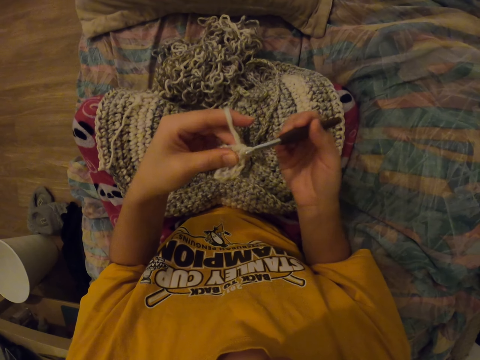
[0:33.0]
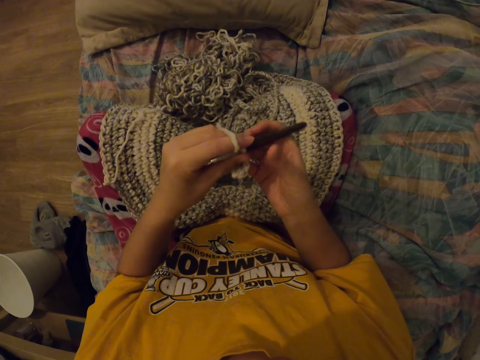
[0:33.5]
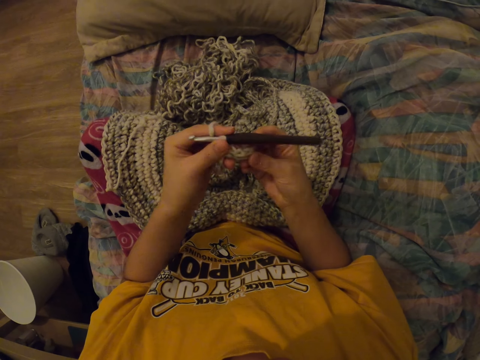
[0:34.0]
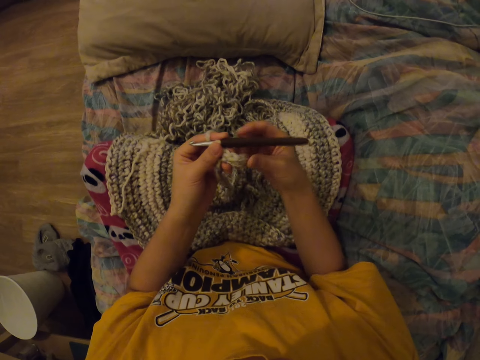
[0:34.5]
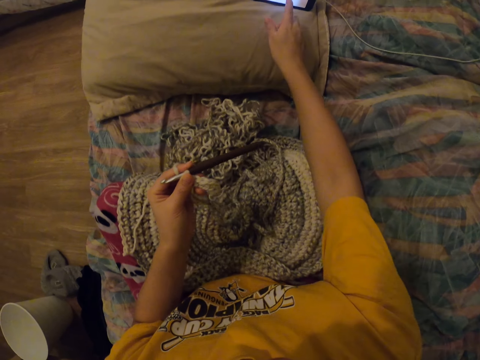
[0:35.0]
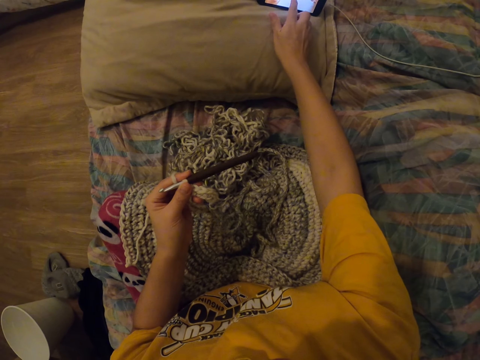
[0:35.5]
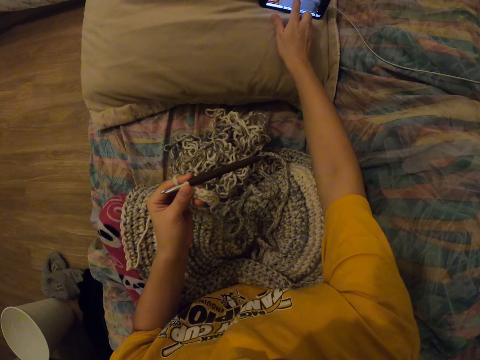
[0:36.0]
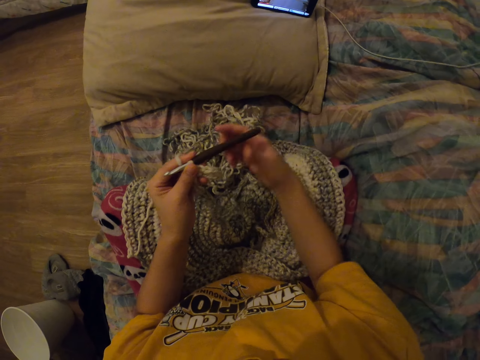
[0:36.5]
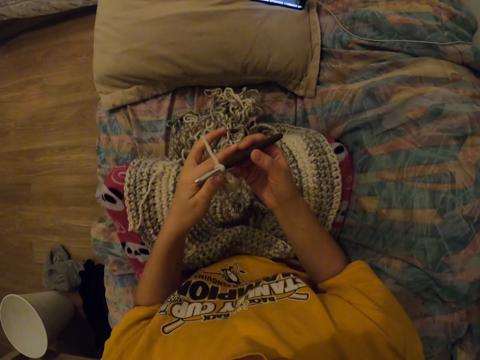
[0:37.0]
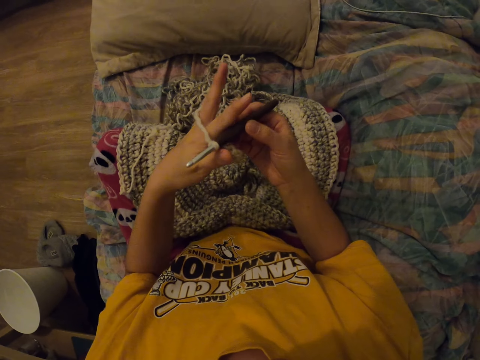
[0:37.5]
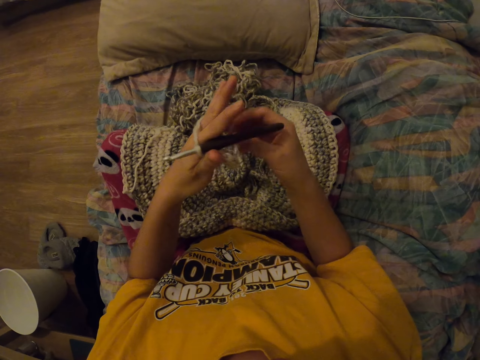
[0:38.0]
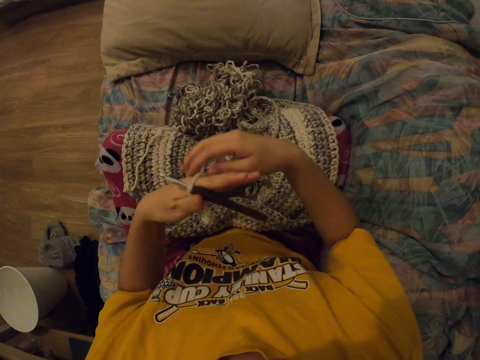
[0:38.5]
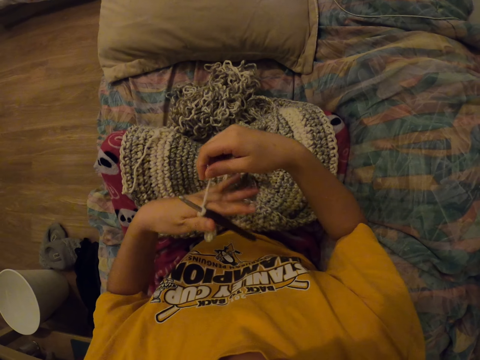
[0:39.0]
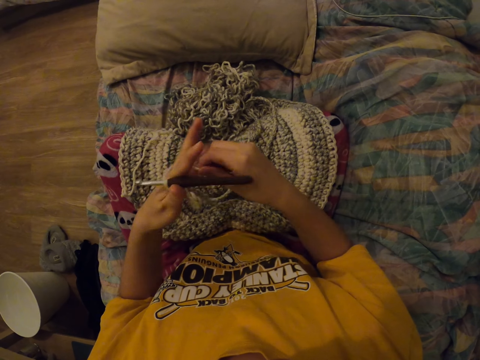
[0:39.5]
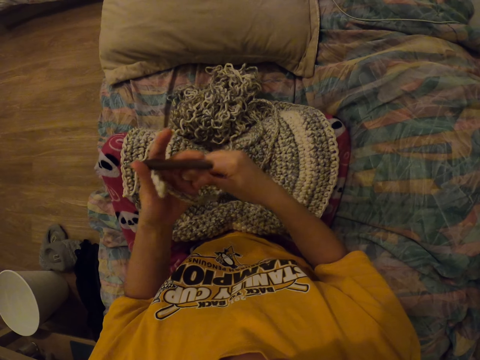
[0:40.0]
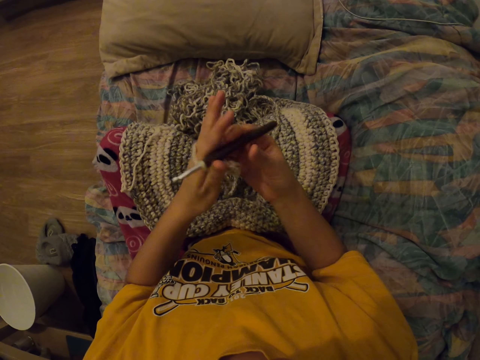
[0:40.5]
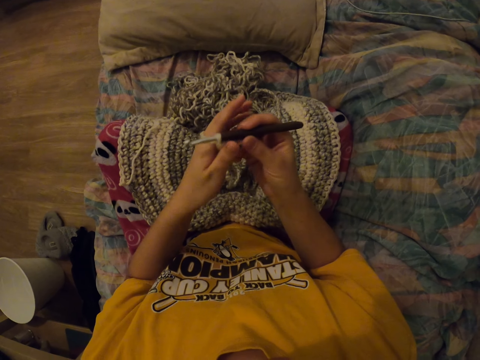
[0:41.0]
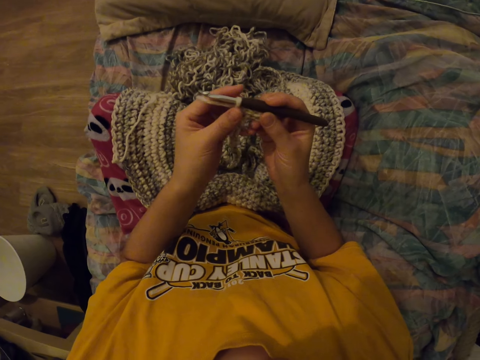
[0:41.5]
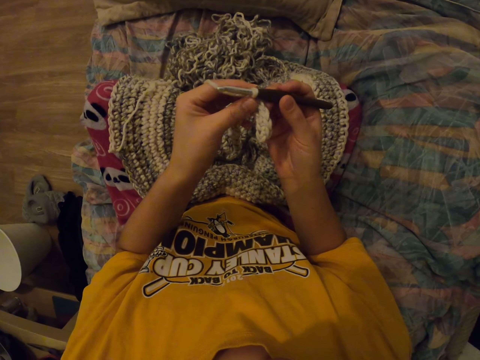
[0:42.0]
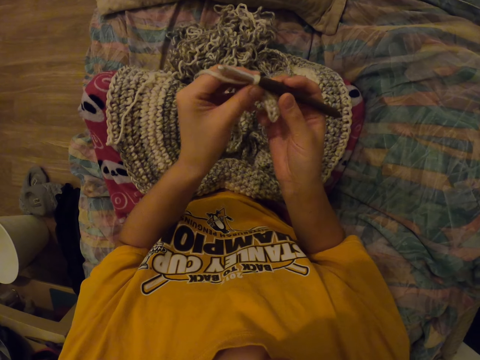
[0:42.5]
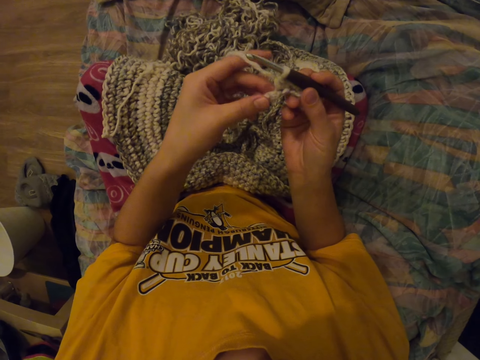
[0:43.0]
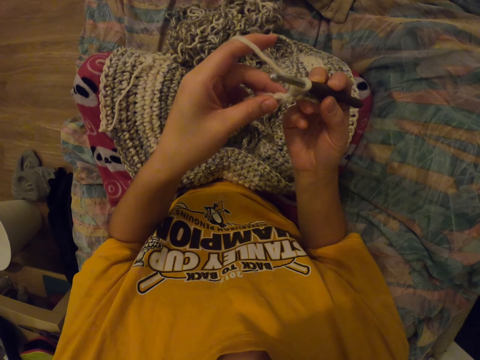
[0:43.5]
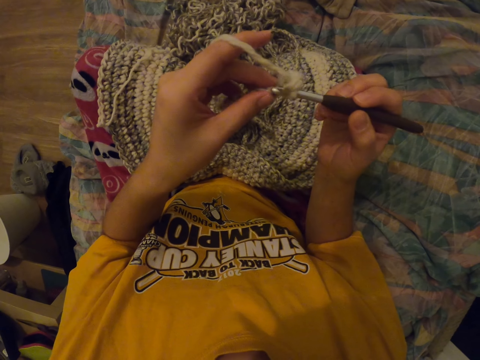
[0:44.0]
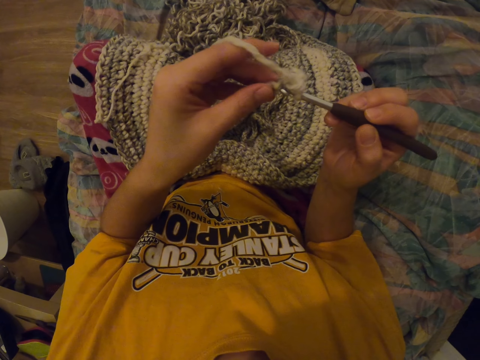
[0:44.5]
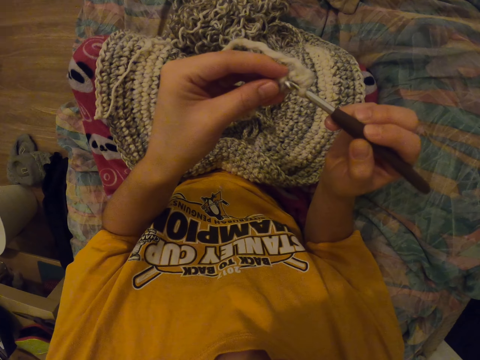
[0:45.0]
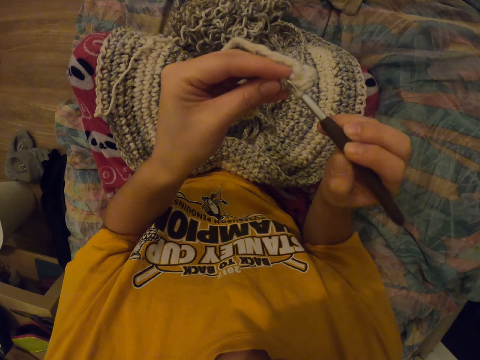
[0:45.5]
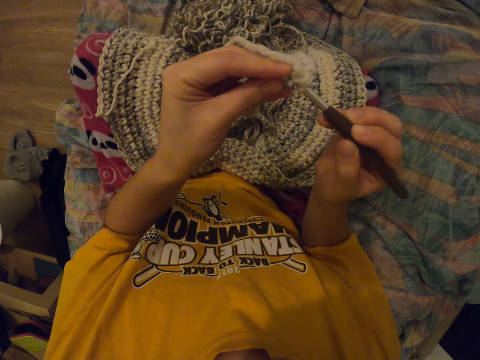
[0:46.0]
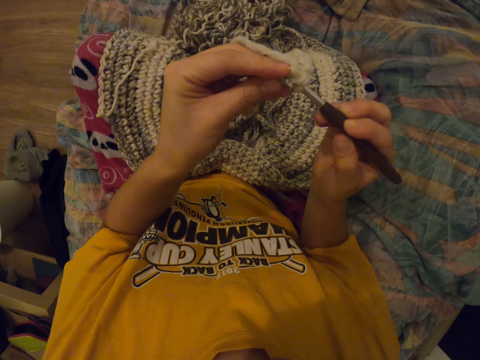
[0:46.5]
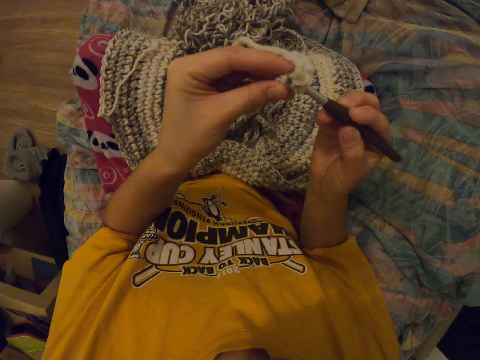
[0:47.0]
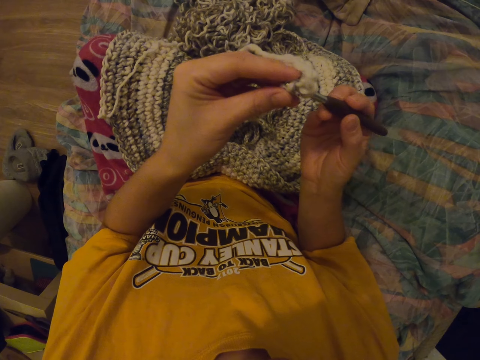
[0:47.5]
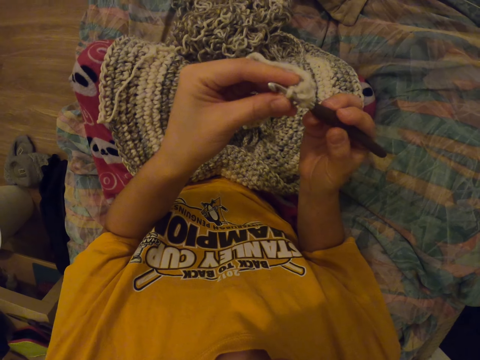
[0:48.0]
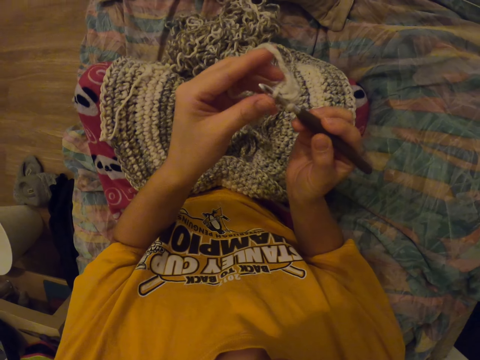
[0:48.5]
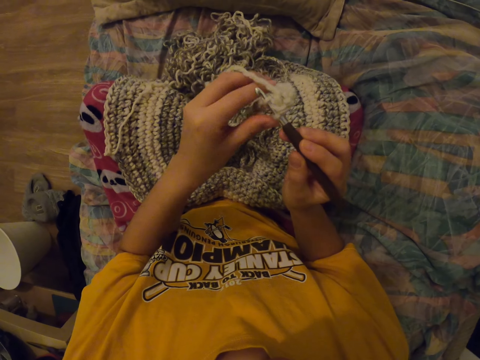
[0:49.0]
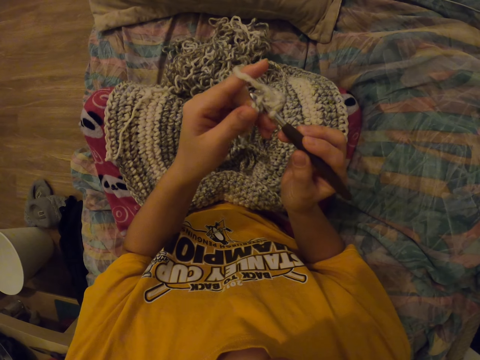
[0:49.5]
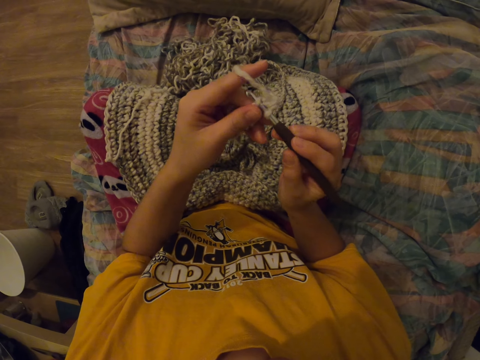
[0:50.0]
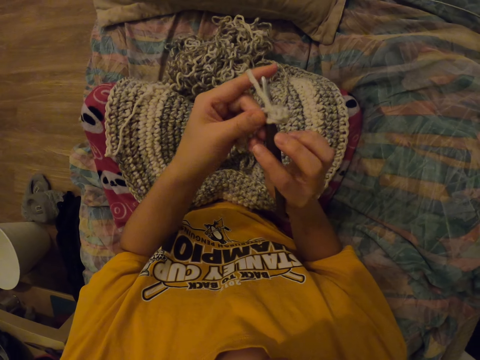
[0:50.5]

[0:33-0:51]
The camera wearer looks at the garment. They touch their phone. They operate the phone. They touch the garment. They pull a thread. They wind the thread. They tie the thread on the palm. They touch the crochet hook. They knit a mat. They interlock a loop of thread with the crochet hook.

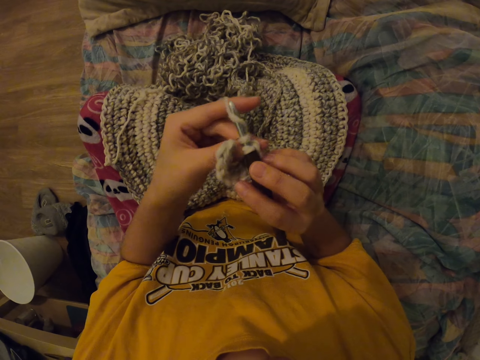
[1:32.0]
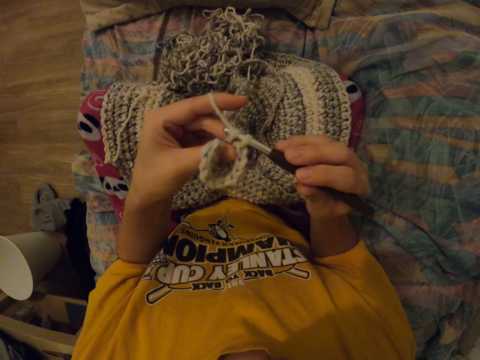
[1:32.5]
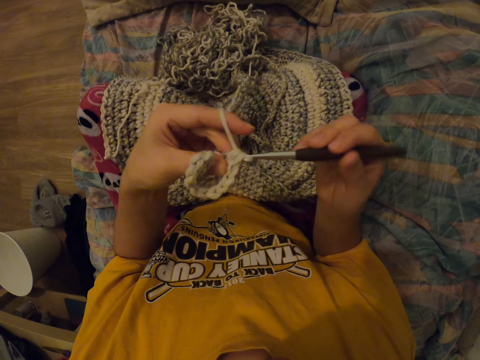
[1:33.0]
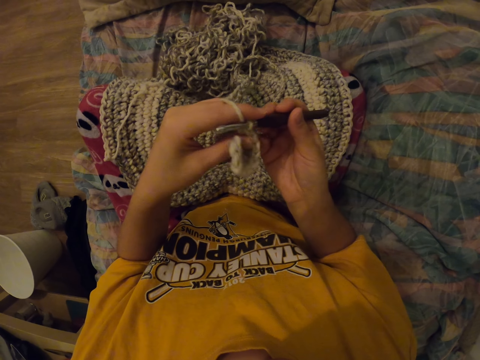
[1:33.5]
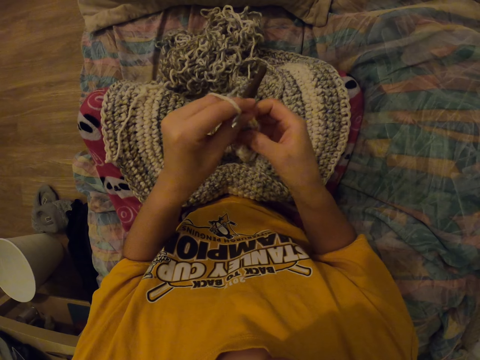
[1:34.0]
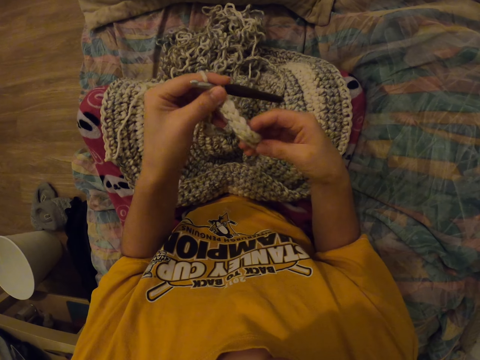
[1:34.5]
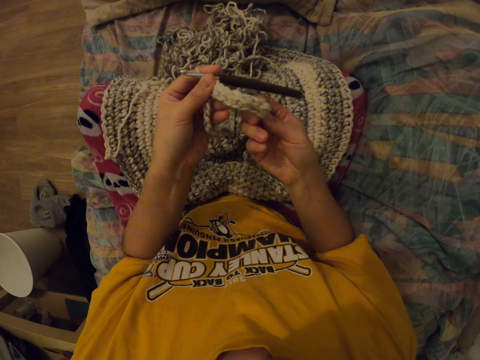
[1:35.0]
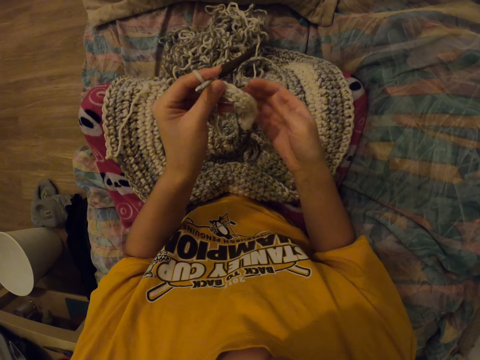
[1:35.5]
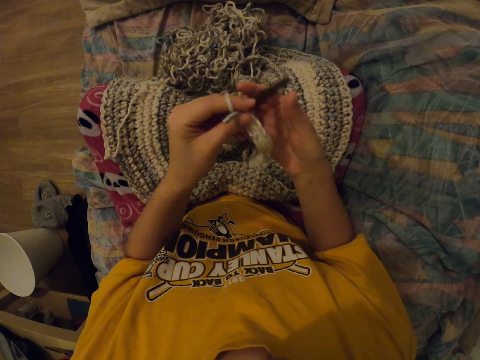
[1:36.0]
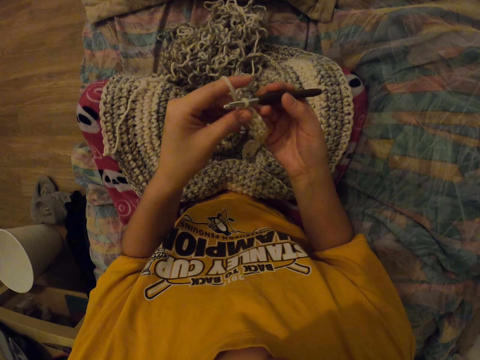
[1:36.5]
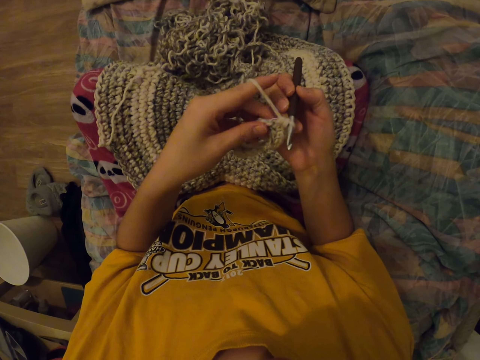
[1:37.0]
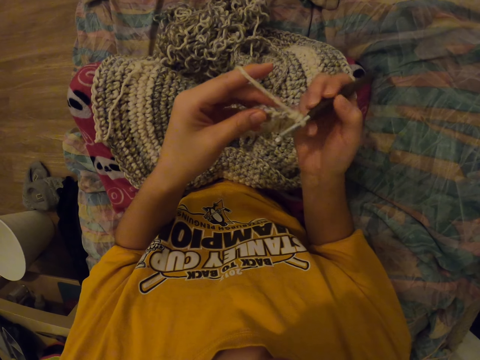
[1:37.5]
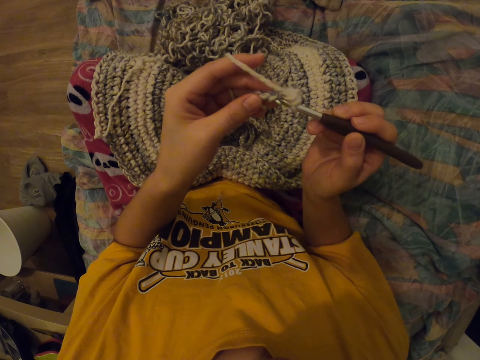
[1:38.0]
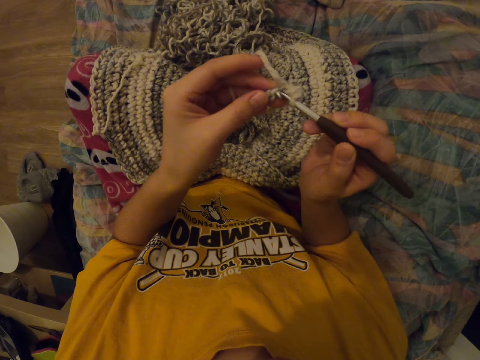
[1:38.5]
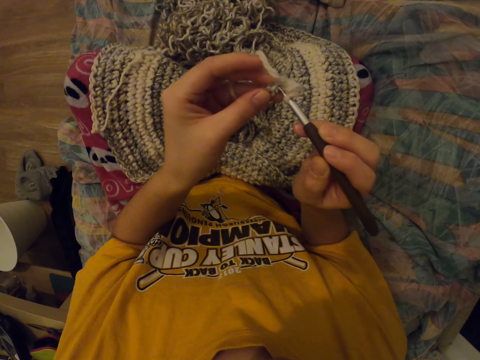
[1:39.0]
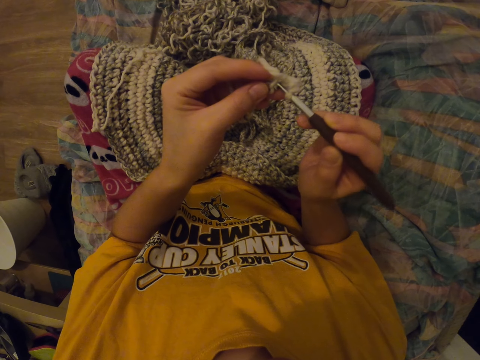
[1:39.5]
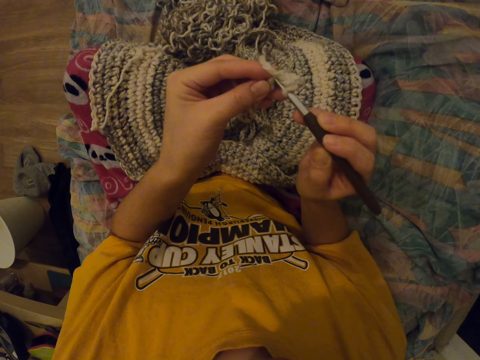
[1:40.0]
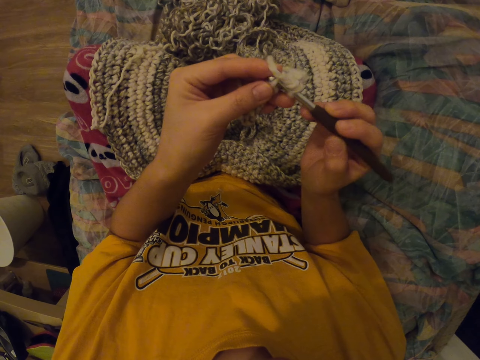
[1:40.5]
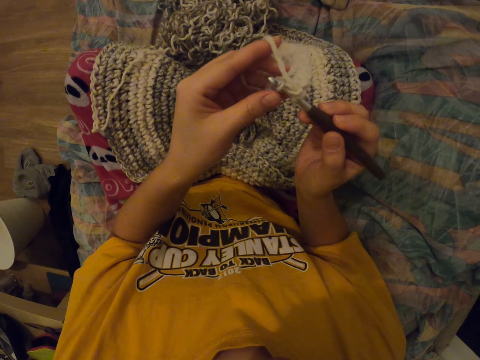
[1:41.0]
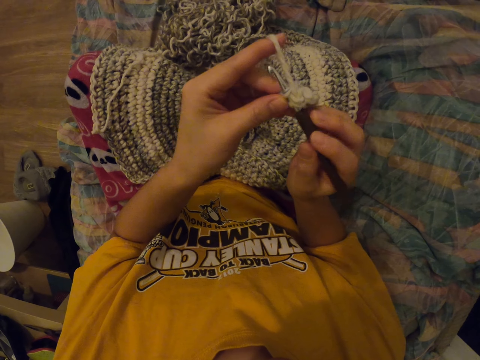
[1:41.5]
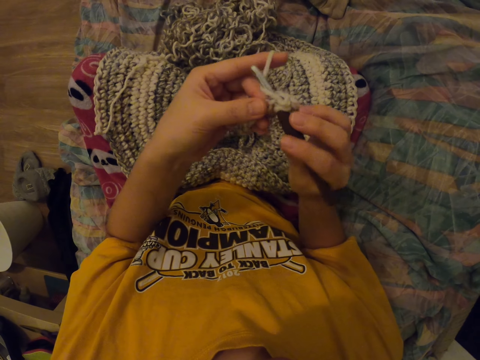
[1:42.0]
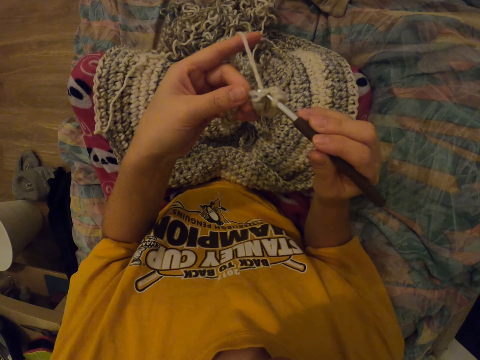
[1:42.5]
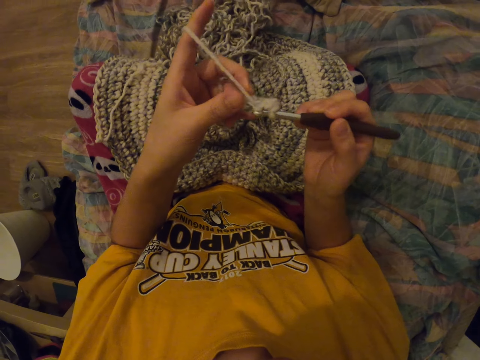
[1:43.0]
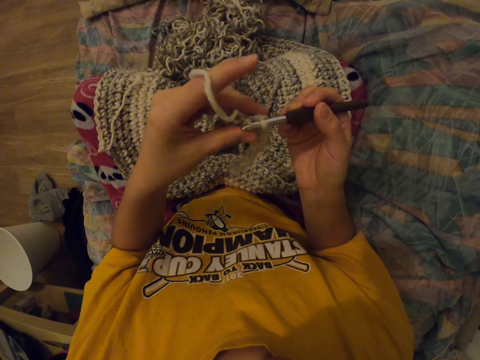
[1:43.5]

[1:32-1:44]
The camera wearer touches the garment. They touch the crochet hook. They interlock a loop of thread with the crochet hook.
